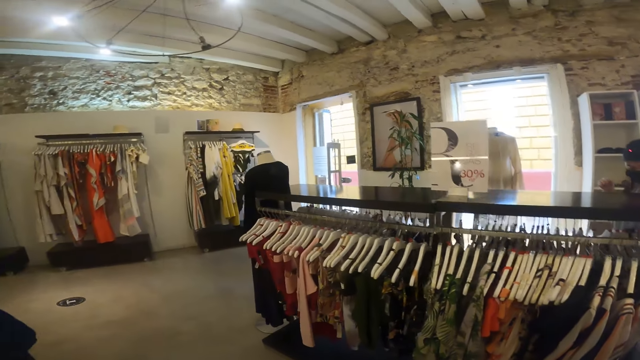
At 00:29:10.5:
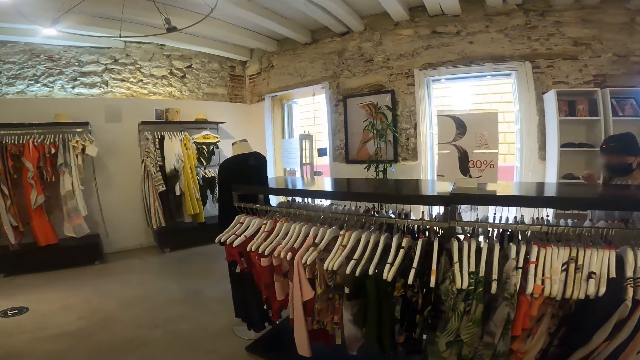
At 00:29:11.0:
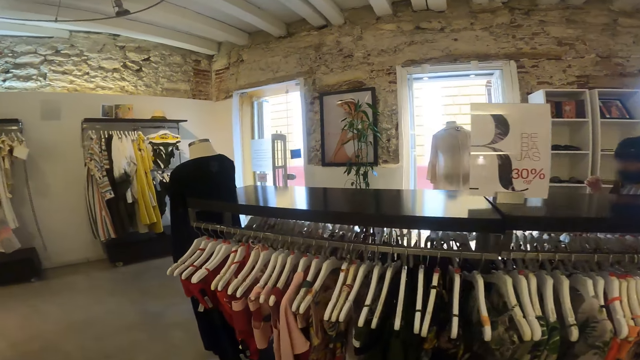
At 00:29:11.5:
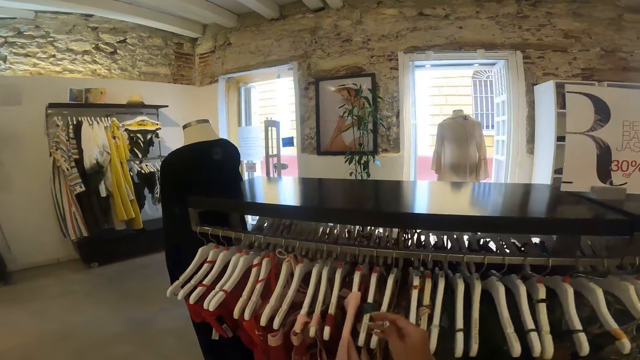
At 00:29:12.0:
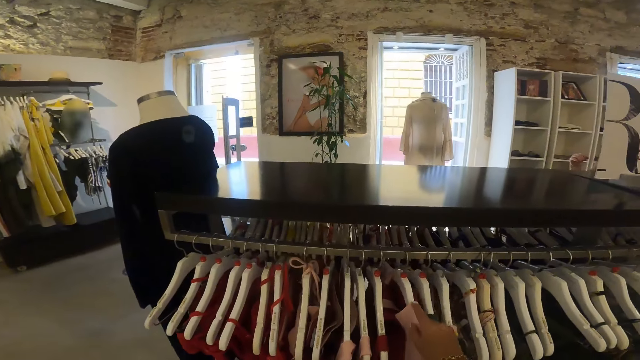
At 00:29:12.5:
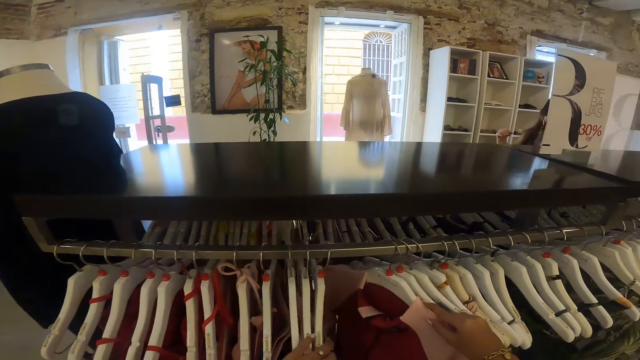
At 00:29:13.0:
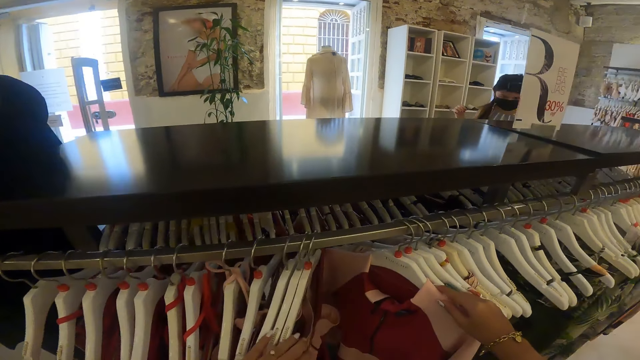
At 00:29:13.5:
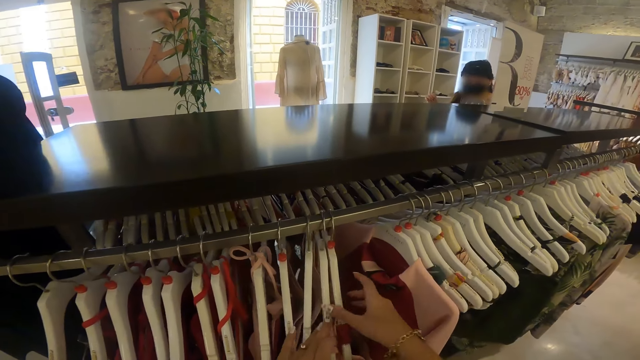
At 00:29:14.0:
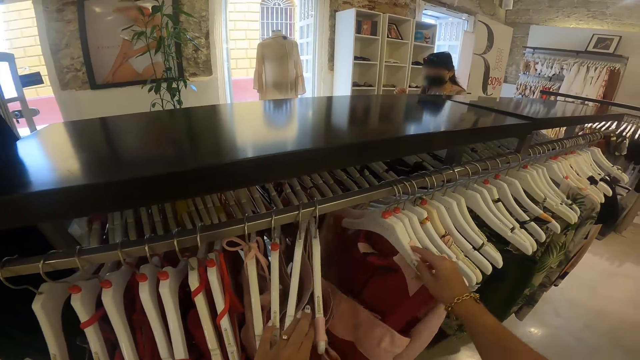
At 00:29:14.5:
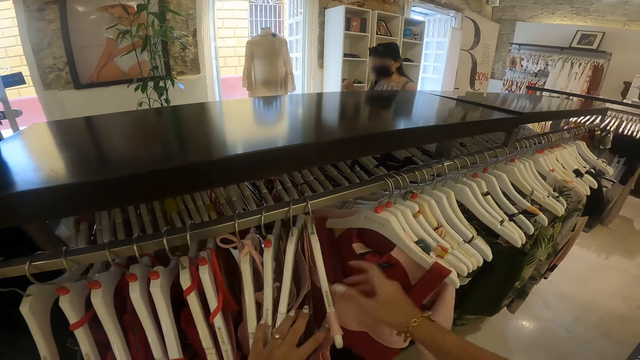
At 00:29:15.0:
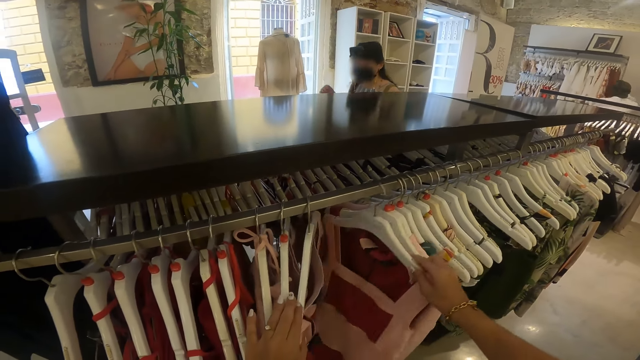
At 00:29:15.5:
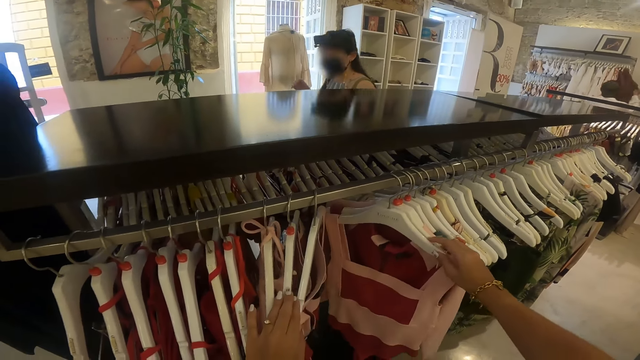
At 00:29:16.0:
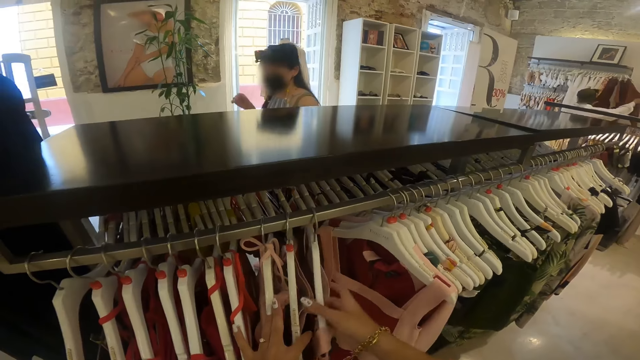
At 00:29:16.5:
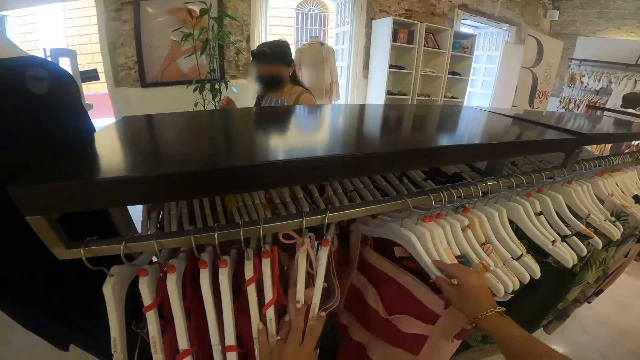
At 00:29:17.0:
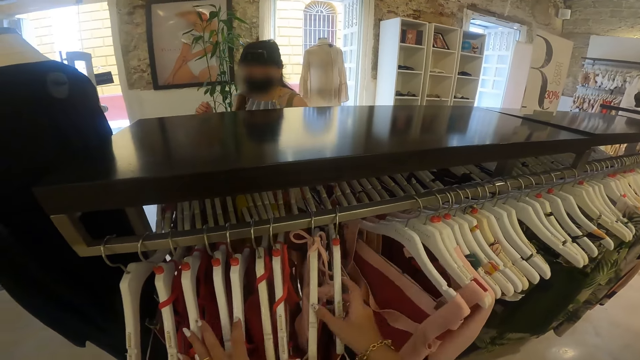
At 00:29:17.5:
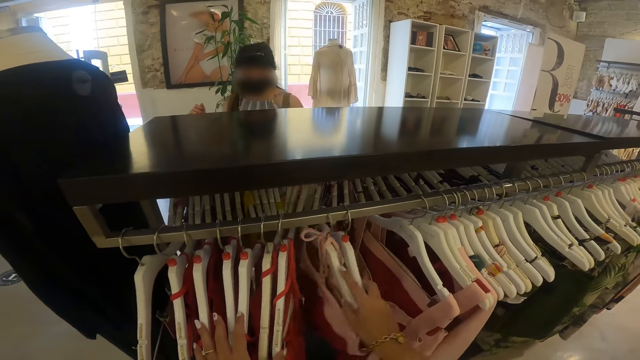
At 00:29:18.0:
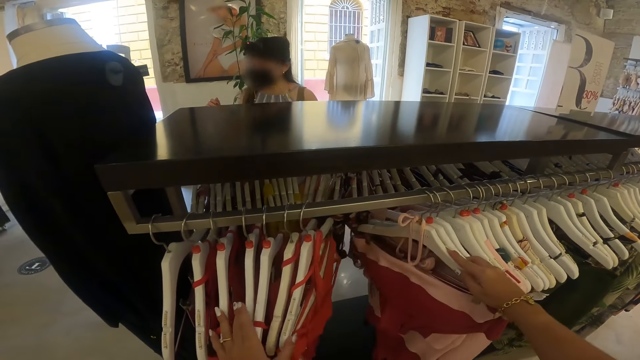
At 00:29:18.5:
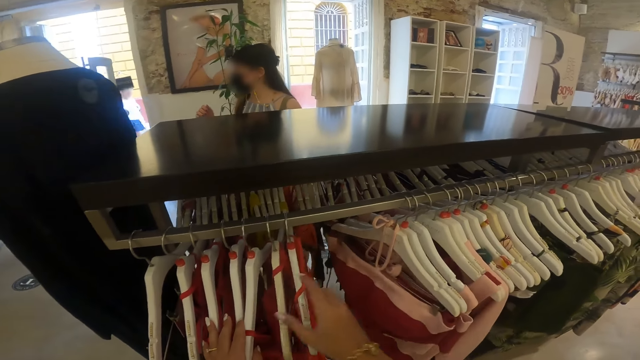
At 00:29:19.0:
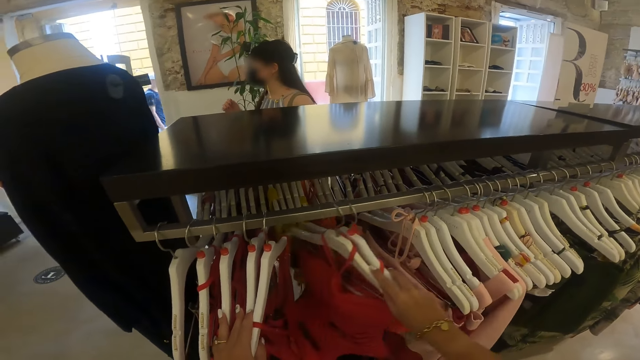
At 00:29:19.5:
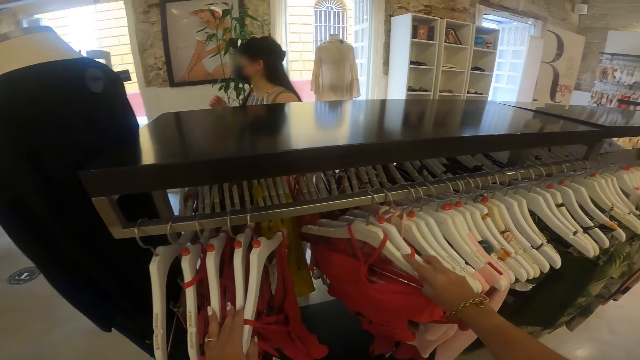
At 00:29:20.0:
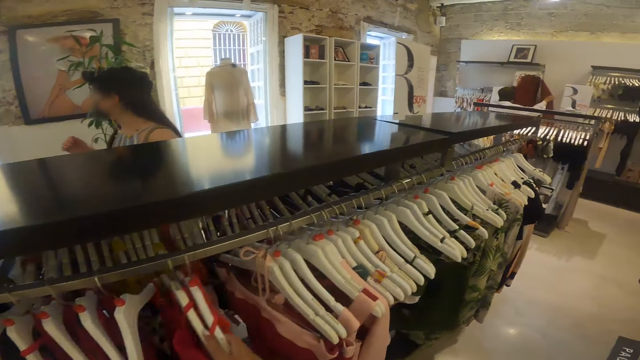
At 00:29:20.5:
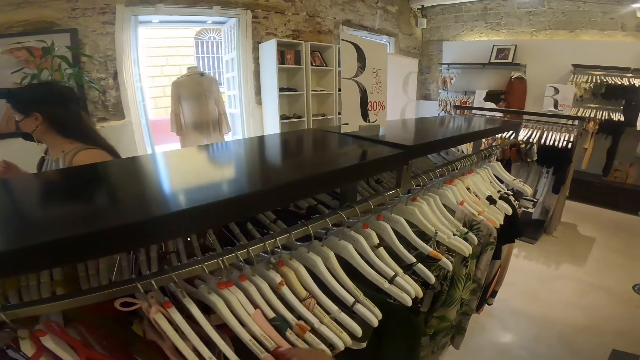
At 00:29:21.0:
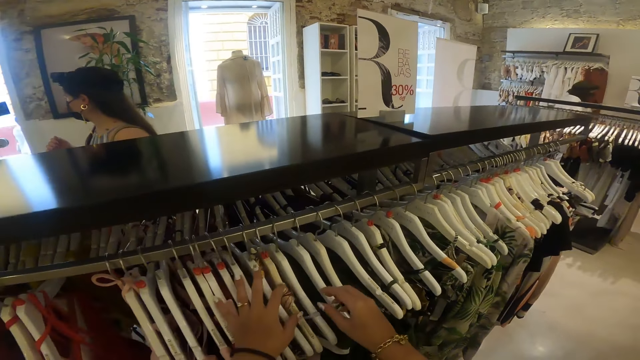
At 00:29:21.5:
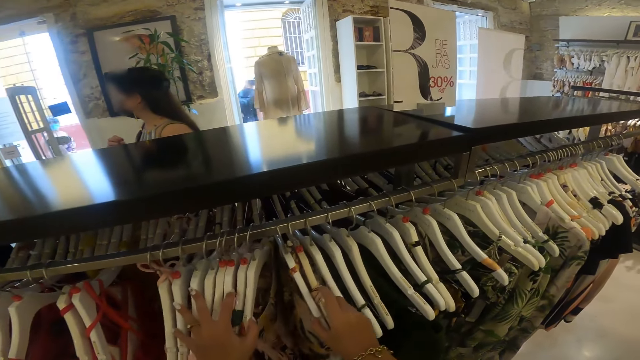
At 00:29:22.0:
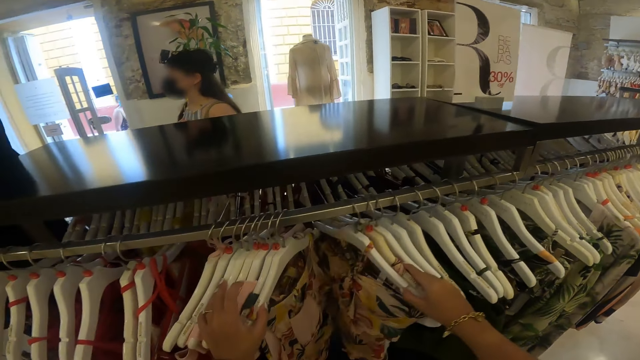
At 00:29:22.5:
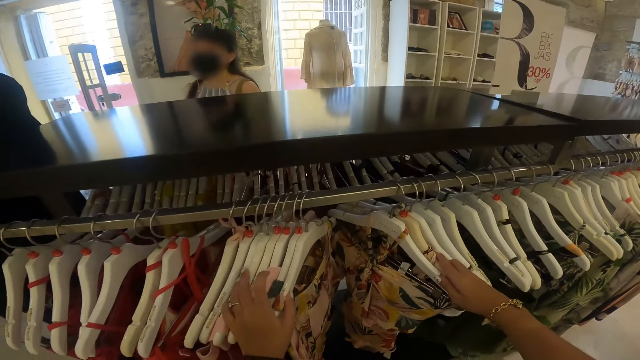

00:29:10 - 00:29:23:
The camera wearer walks around the boutique. They sort through the hung clothes on the rack with both hands. They hold some clothes. They look at some clothes.

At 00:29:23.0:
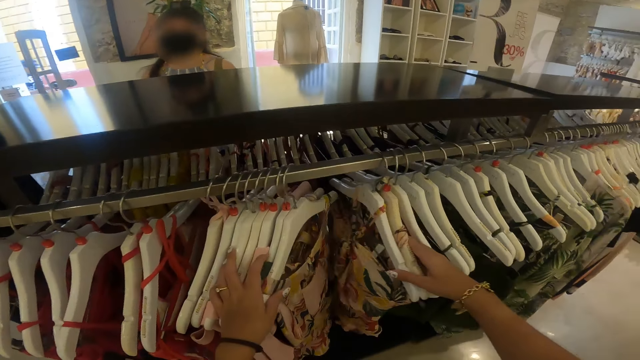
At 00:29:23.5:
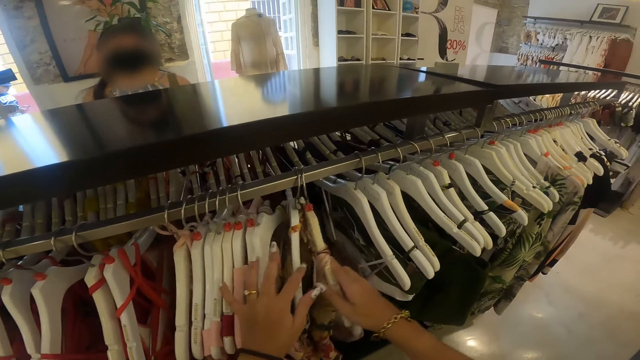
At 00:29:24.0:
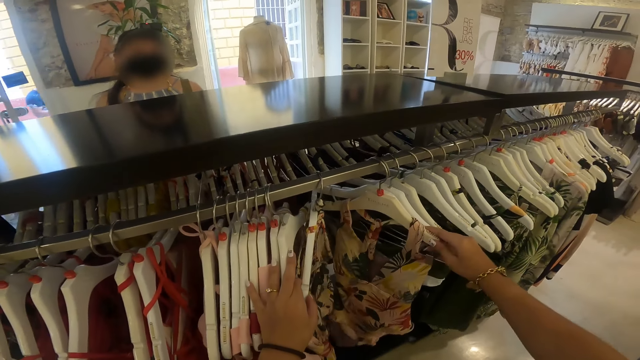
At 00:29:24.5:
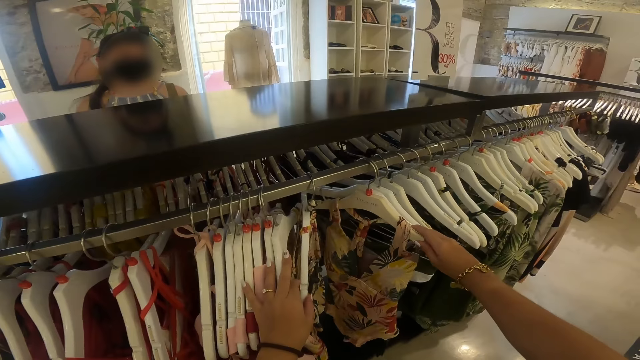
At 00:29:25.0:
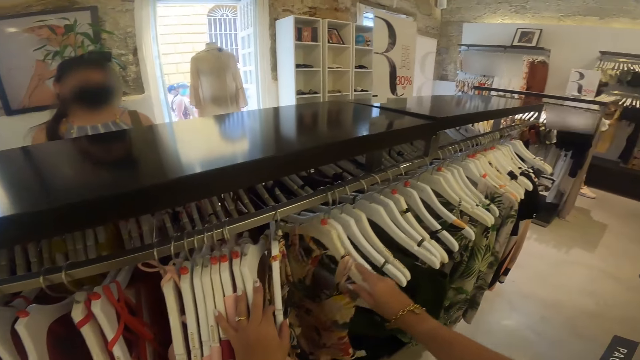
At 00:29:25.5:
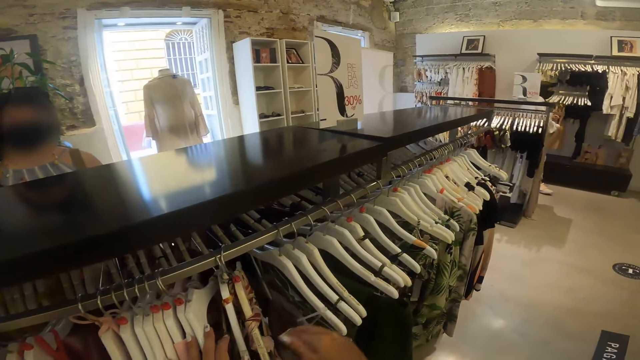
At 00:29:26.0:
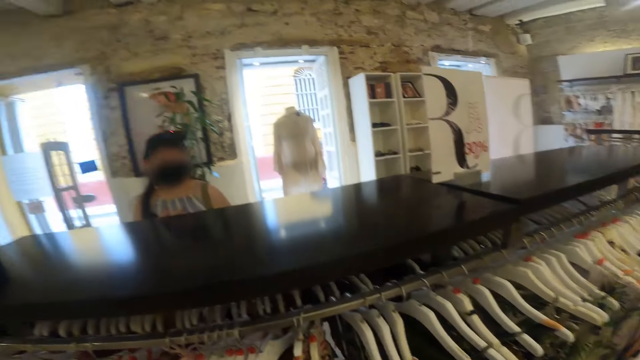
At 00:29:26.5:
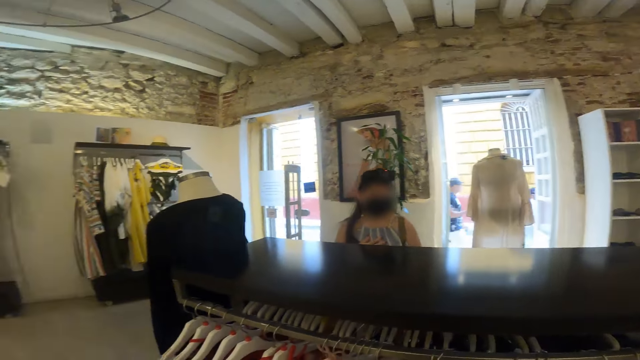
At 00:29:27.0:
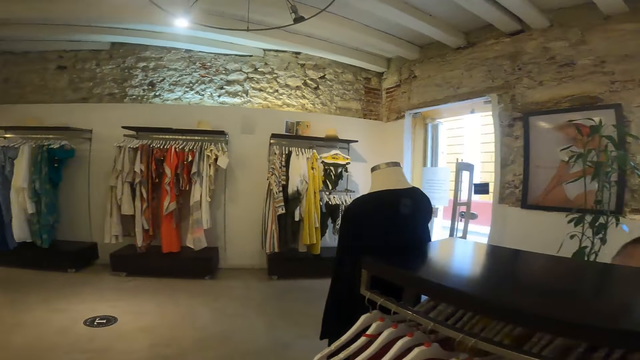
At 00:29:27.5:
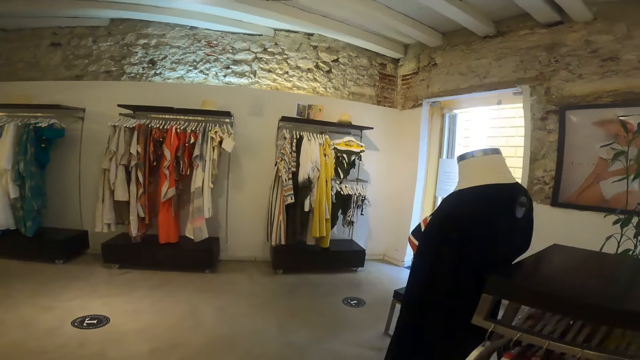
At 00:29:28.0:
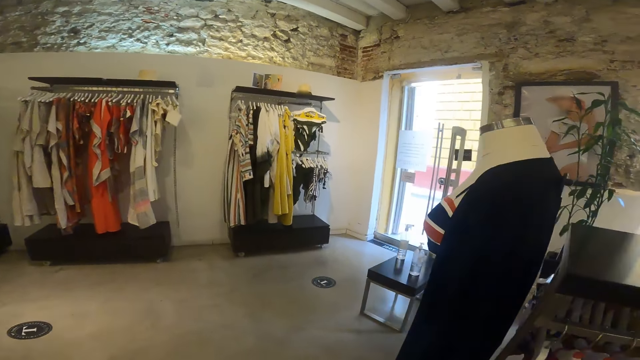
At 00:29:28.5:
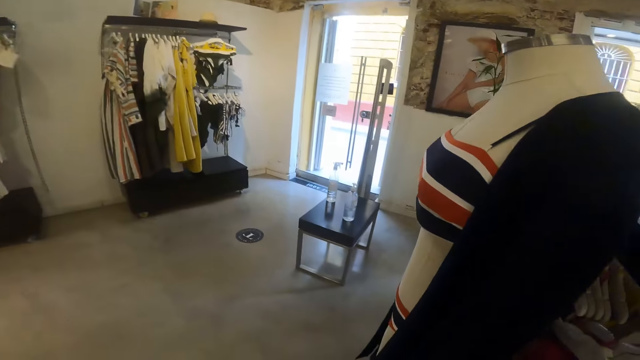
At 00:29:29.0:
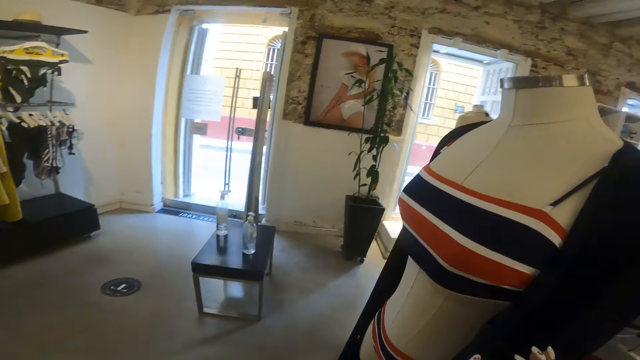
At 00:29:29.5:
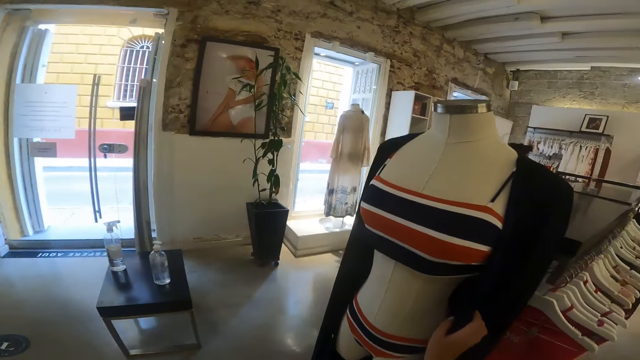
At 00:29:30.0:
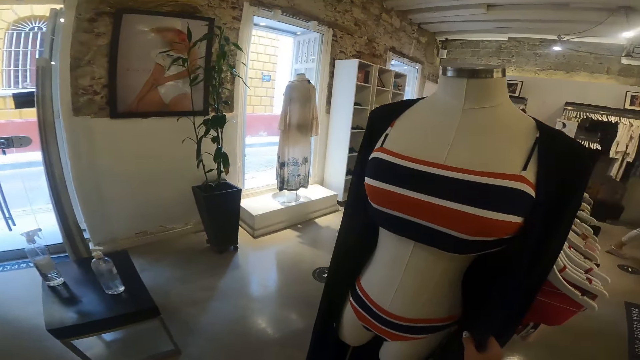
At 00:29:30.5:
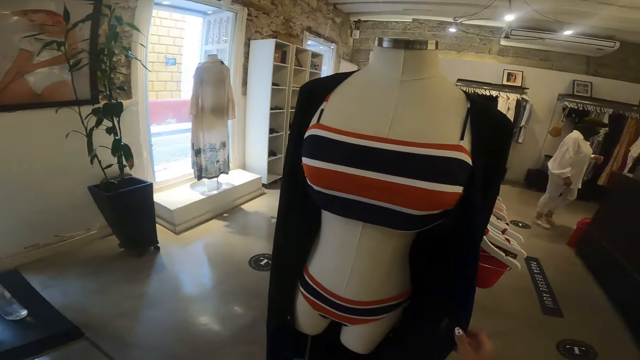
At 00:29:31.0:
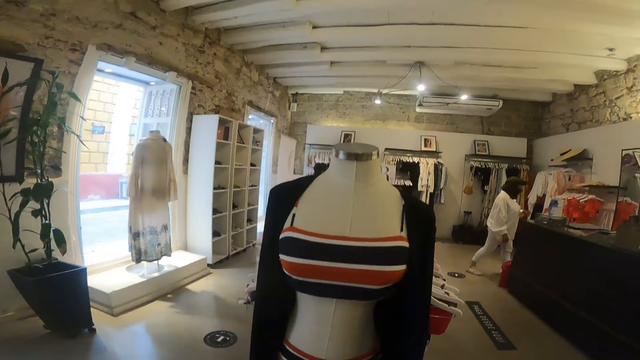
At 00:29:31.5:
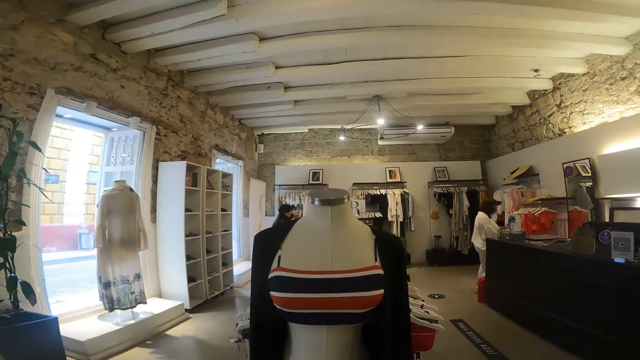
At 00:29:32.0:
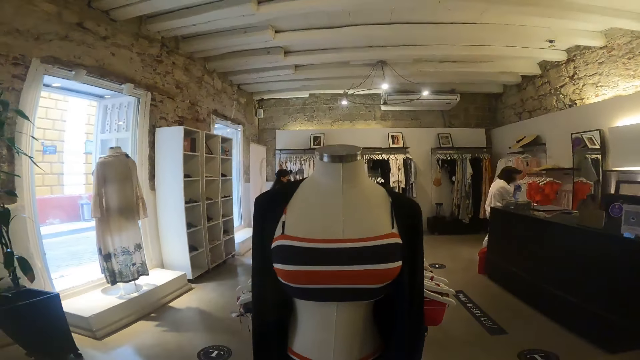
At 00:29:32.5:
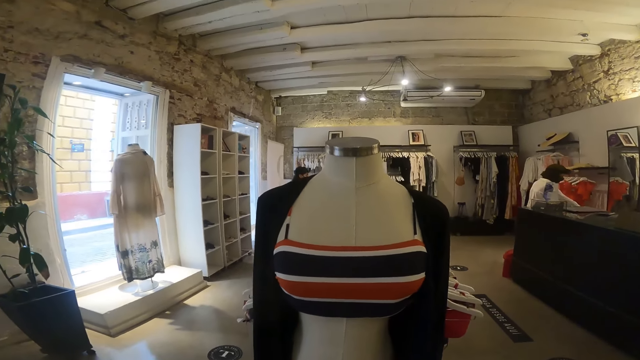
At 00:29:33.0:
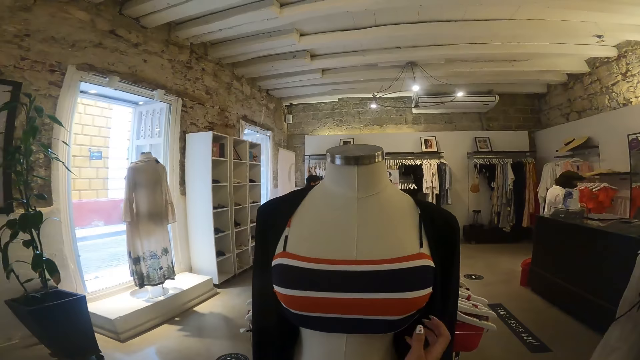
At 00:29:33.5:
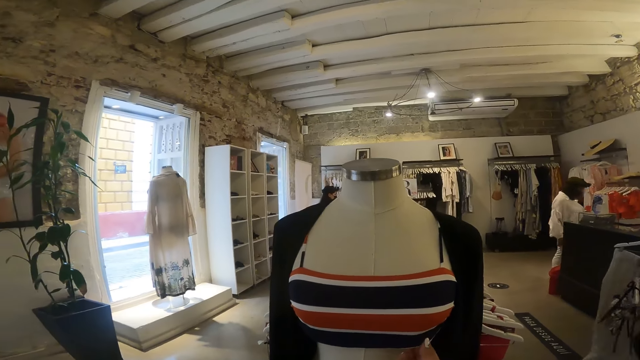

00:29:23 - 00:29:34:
The camera wearer walks around the boutique. She looks at the mannequin. She touches the dress on the mannequin with her right hand. She holds a sweater on the mannequin.
